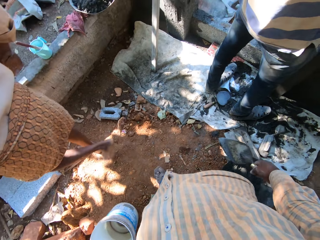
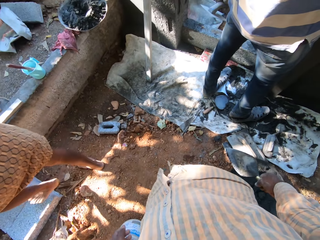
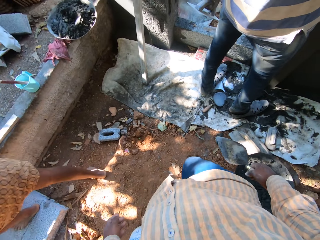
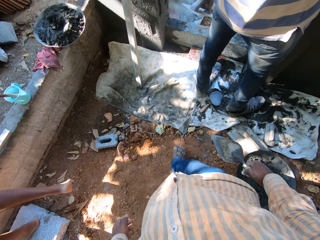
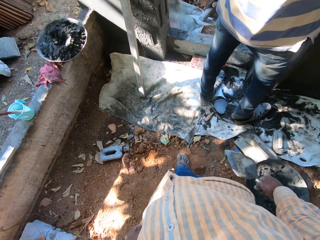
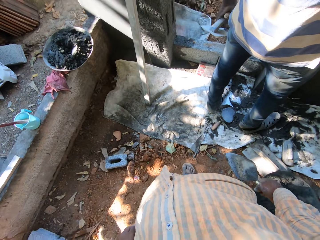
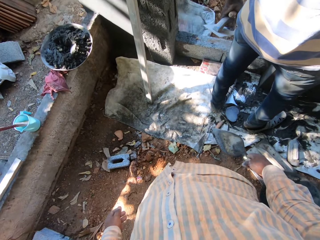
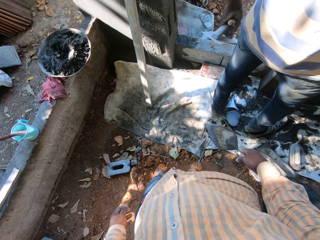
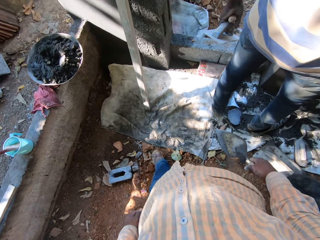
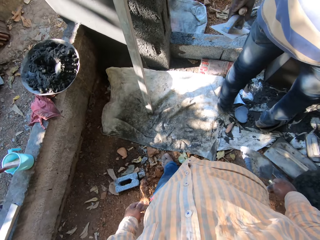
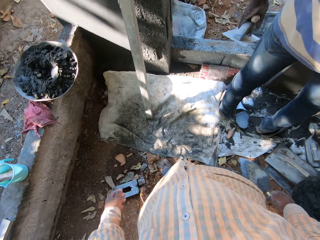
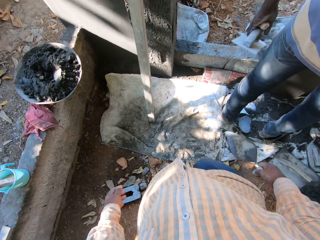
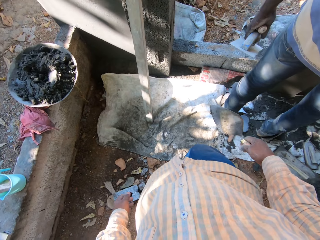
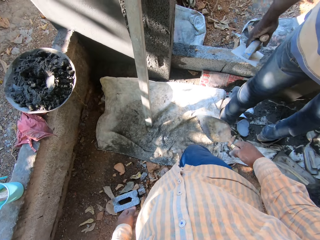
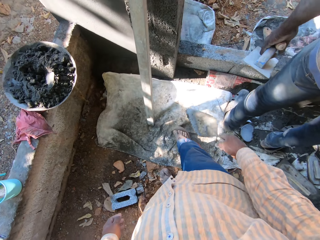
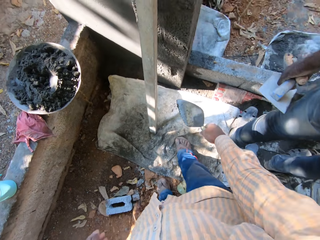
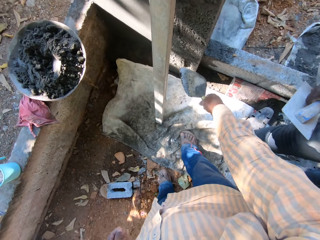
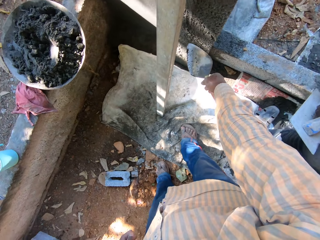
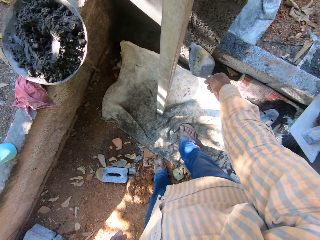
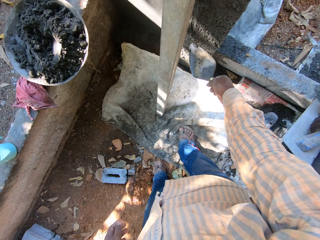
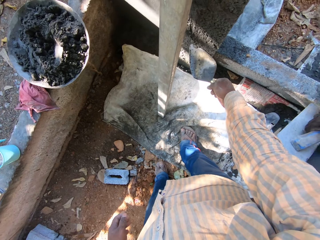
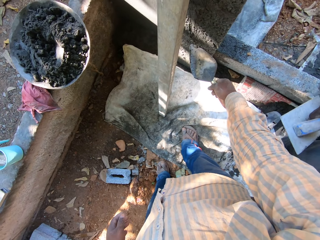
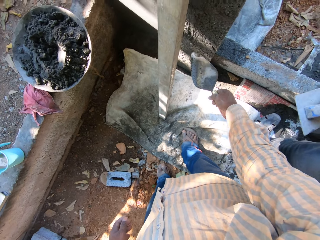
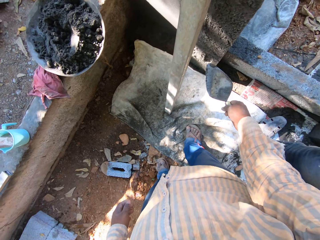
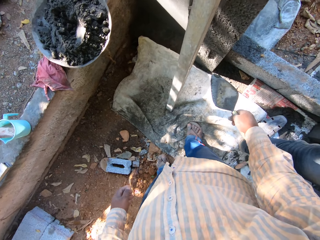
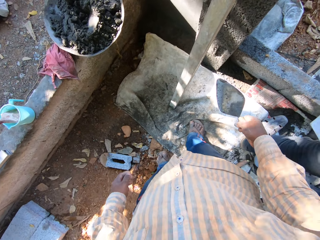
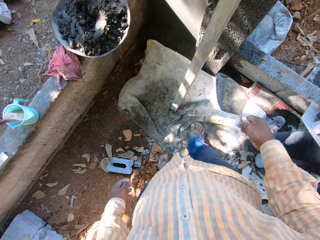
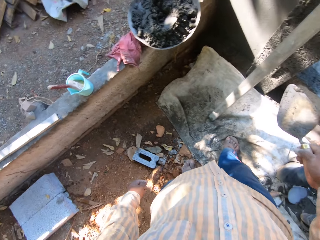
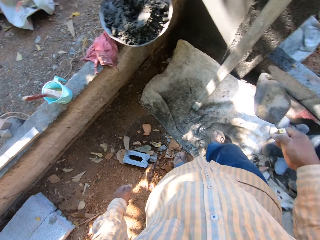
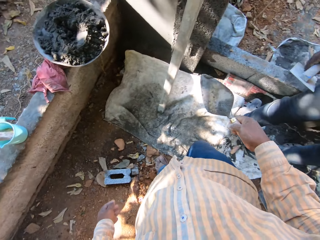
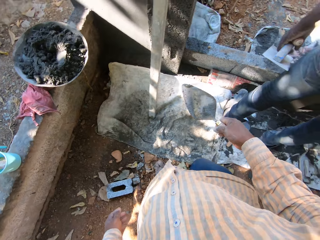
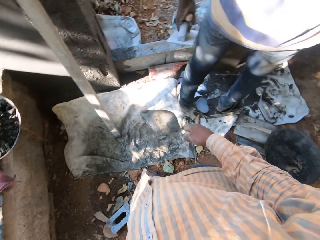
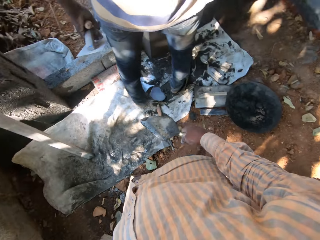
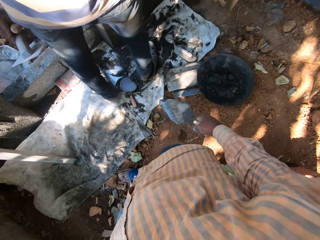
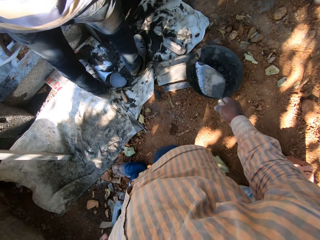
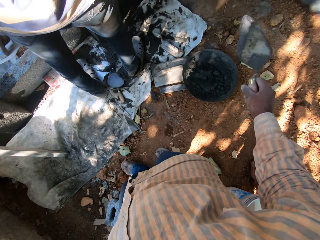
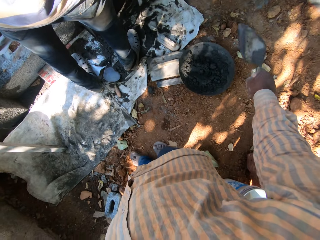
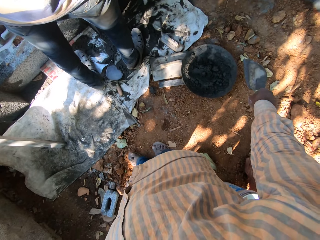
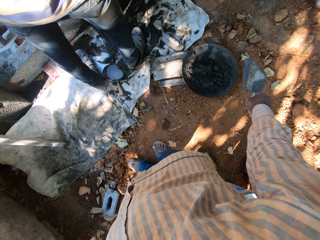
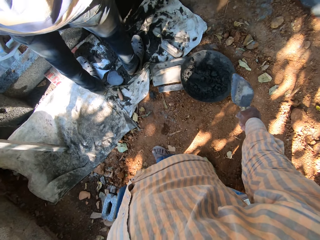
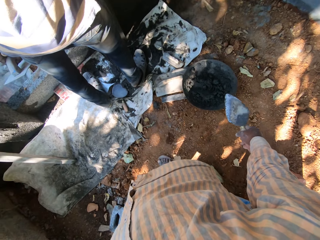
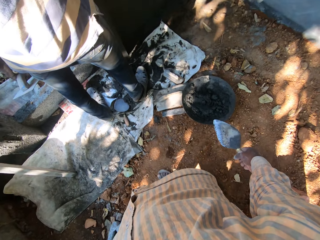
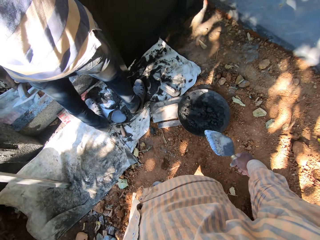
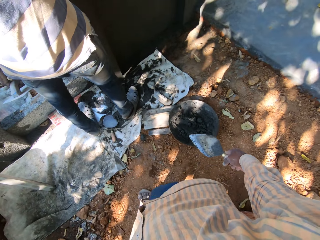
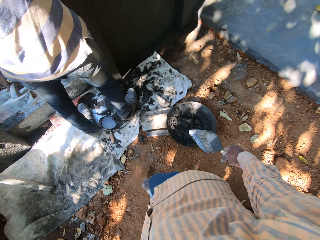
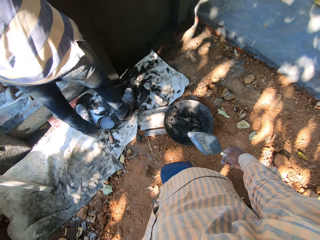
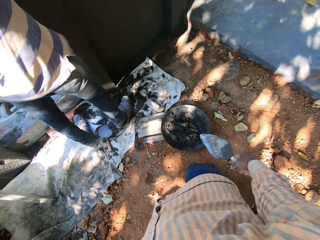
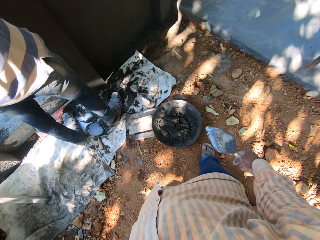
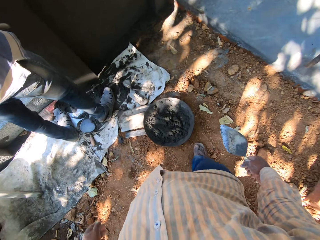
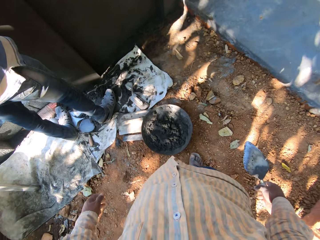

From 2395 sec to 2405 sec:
The camera wearer walks around. He scrapes the wall with the trowel in his right hand. He wipes the mortar on the wall with the trowel.

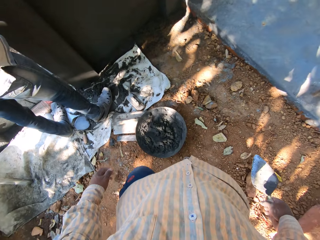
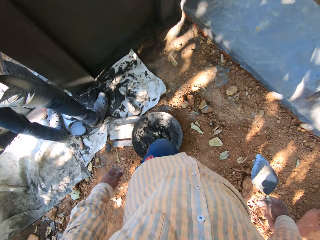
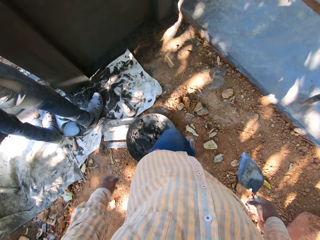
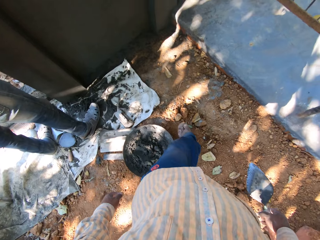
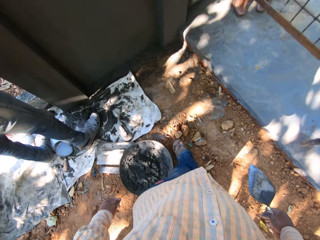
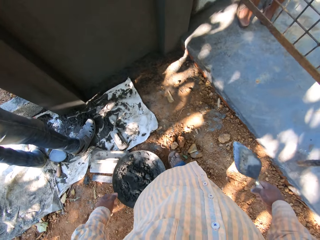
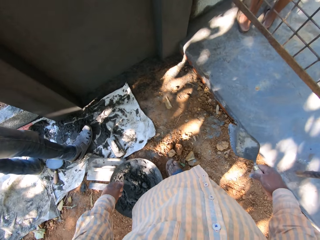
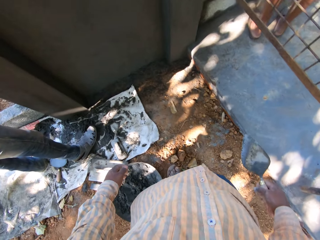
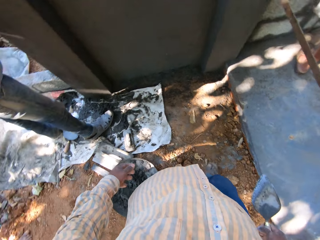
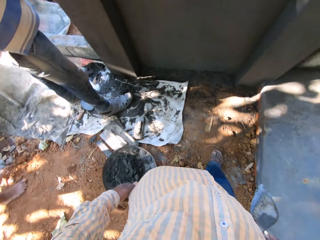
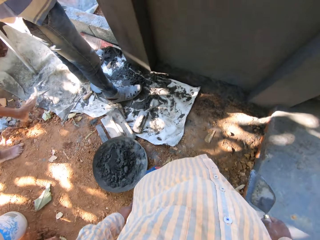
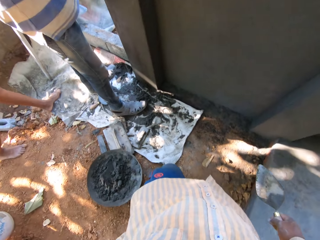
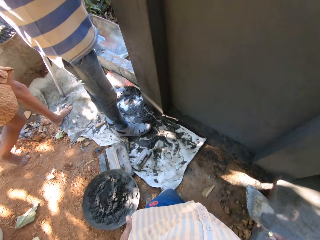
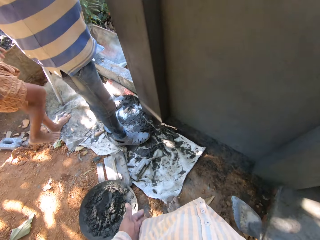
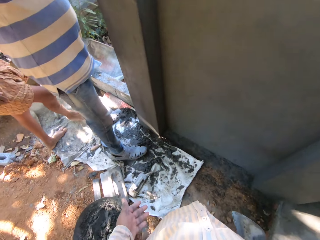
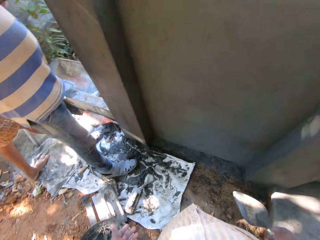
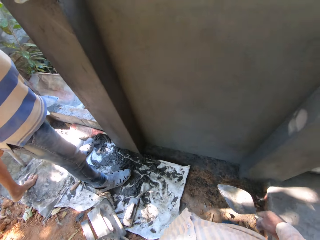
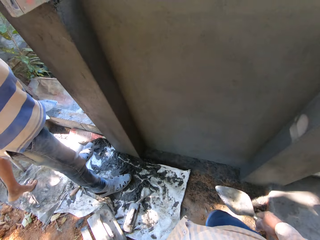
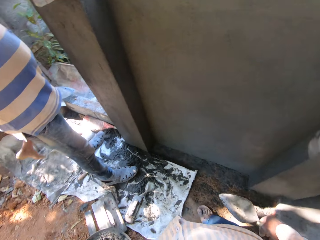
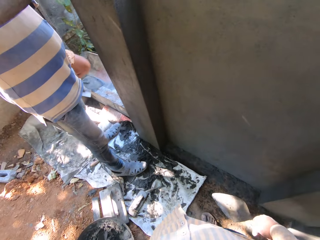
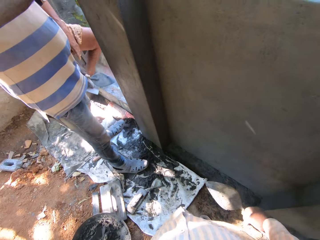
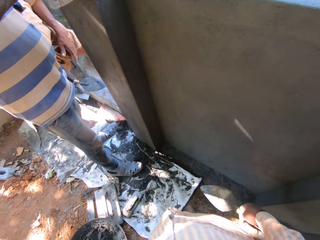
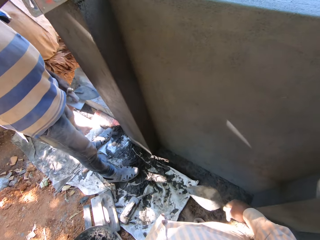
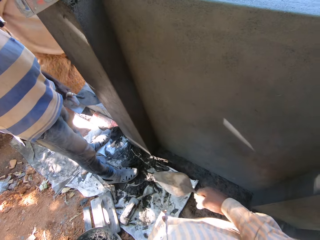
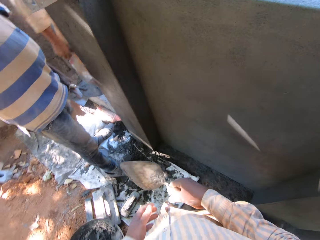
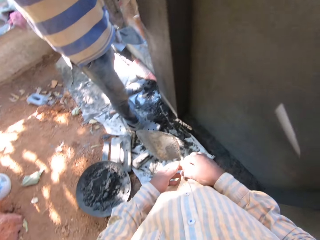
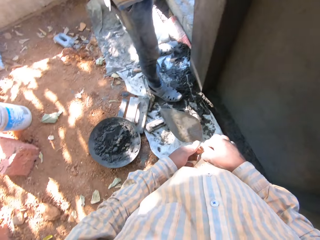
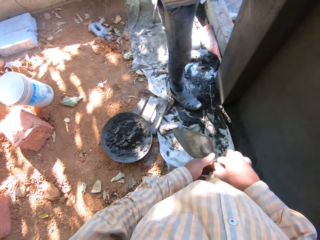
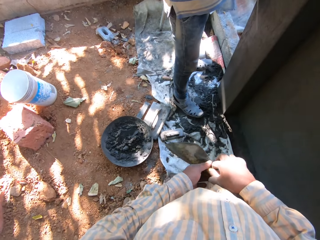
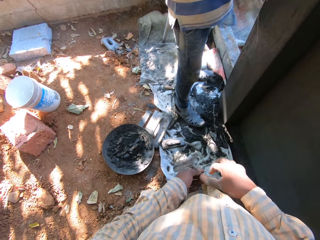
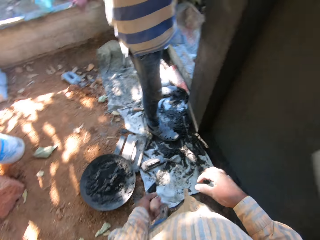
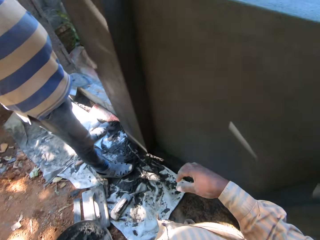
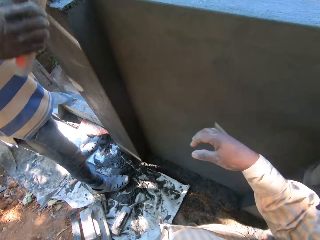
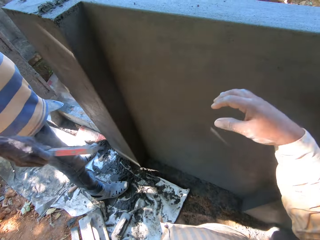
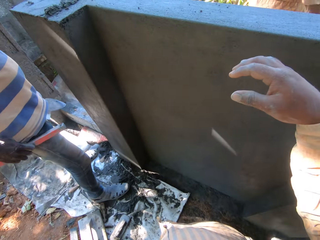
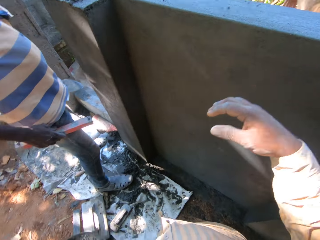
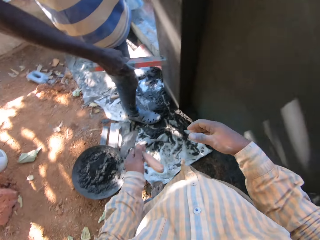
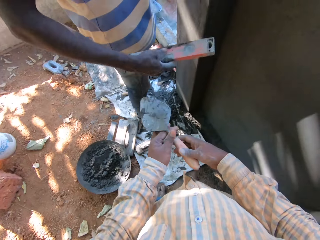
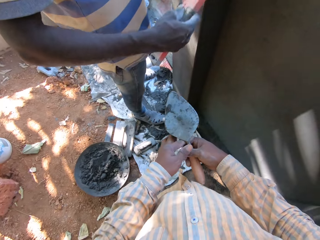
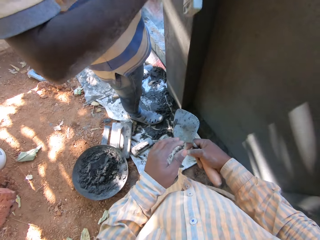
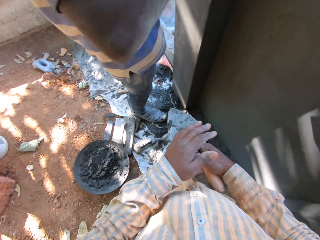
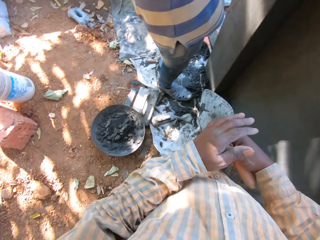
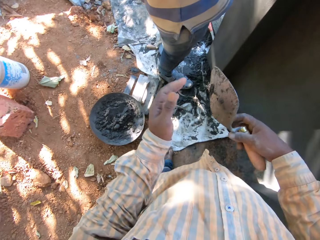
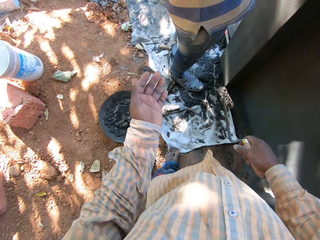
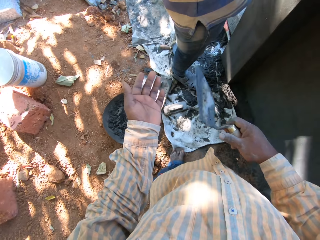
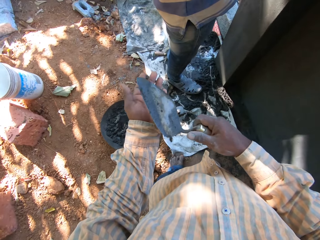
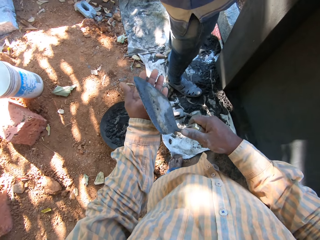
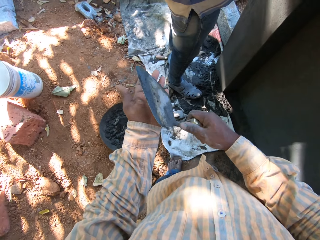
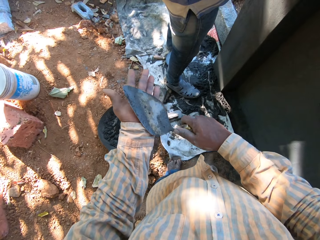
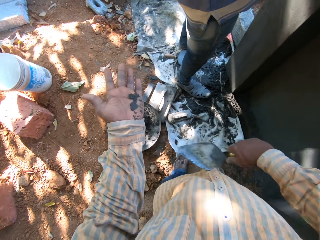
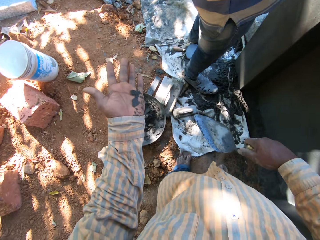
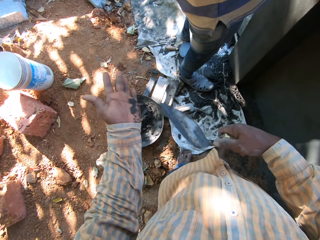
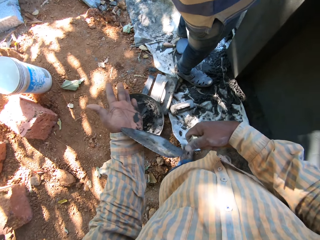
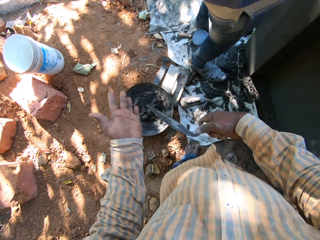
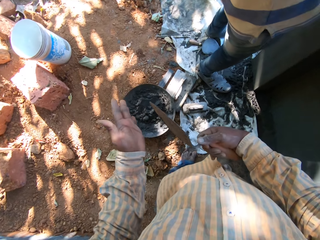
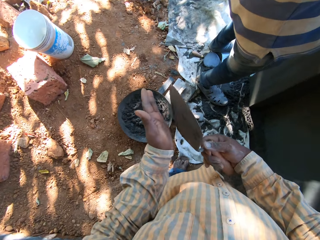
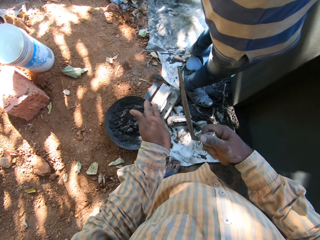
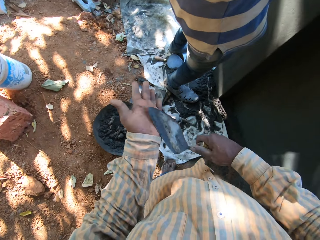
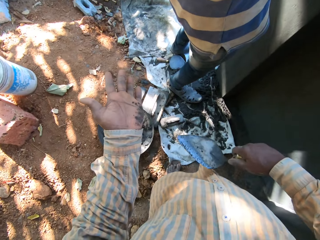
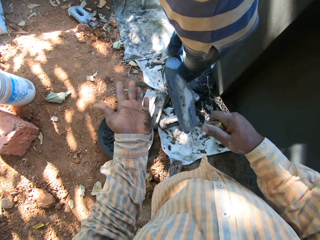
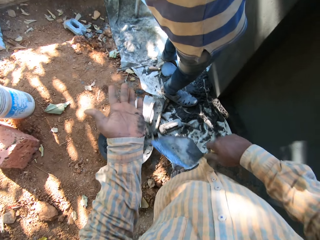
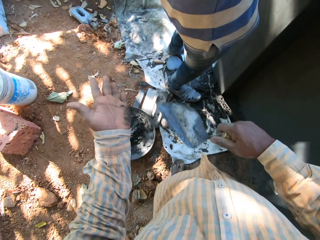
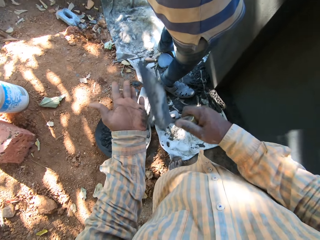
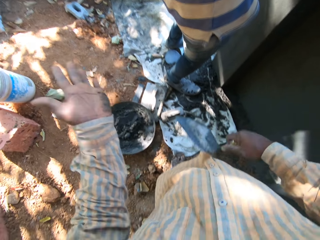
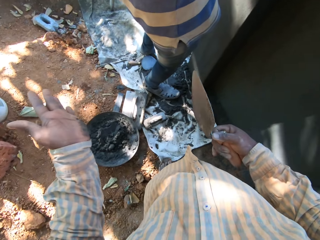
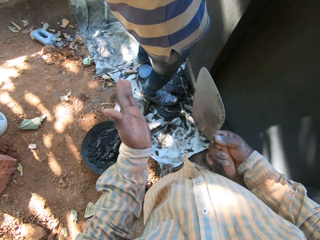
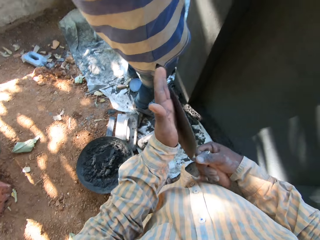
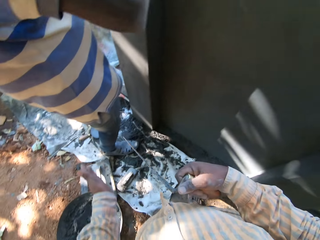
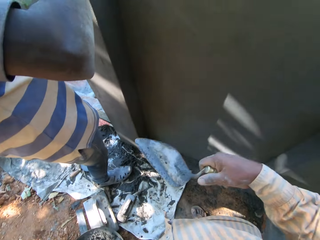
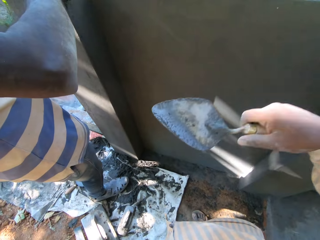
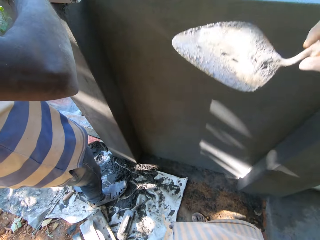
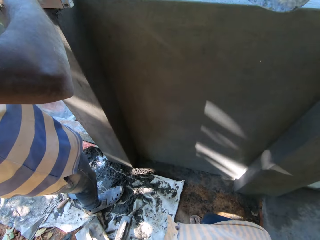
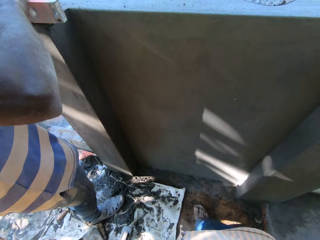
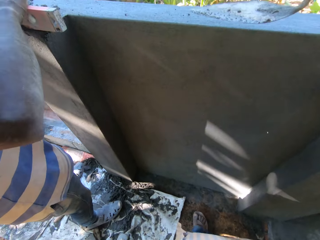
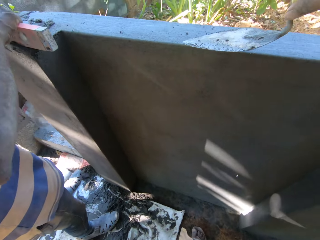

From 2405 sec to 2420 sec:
The camera wearer walks around. He passes the trowel from his right hand to his left hand. He passes the trowel from his left hand to his right hand. He cleans cement from the trowel in his right hand on his left hand. He wipes the hand with the trowel. He hits the hand with the trowel.
